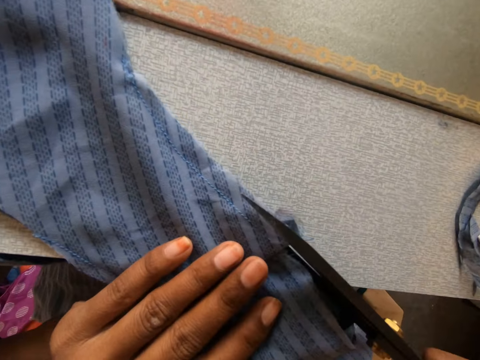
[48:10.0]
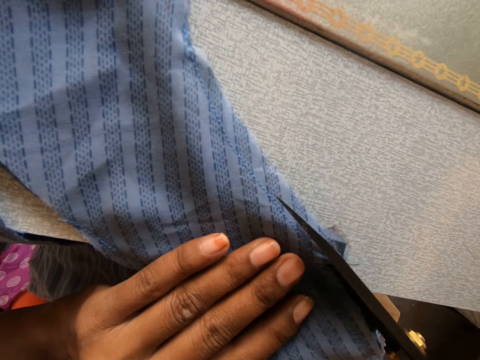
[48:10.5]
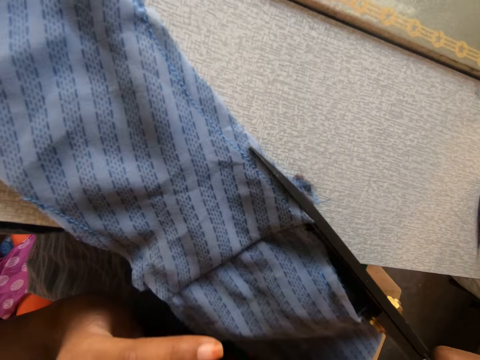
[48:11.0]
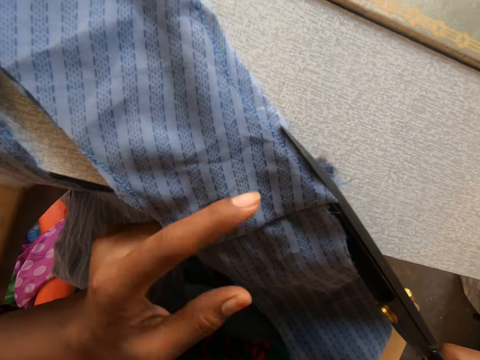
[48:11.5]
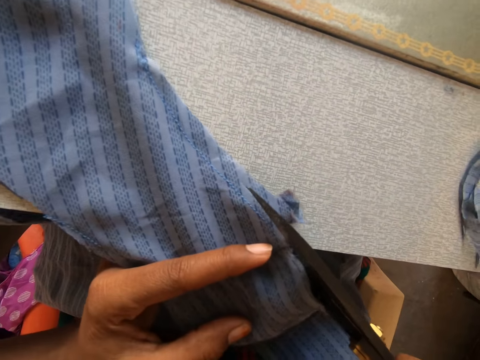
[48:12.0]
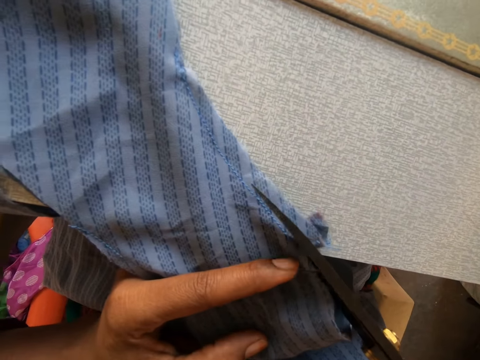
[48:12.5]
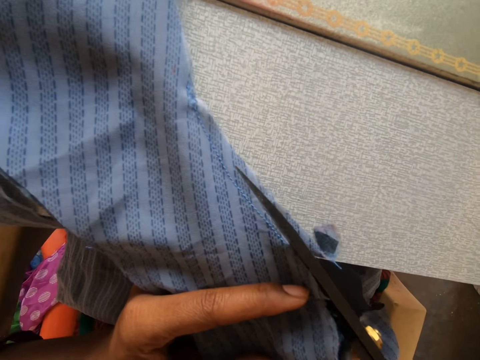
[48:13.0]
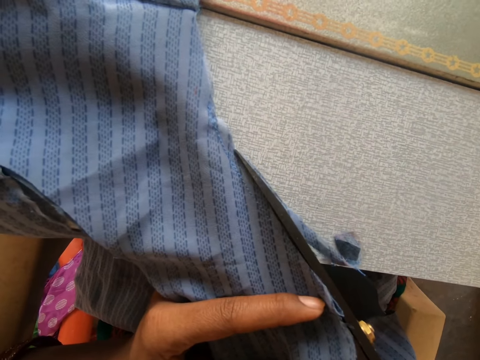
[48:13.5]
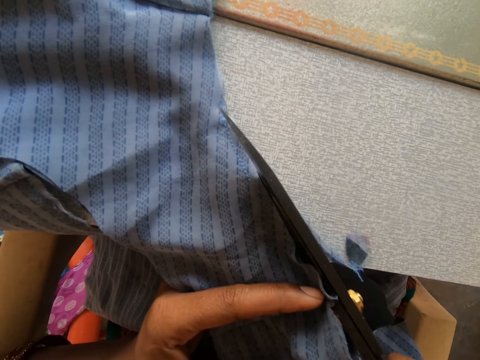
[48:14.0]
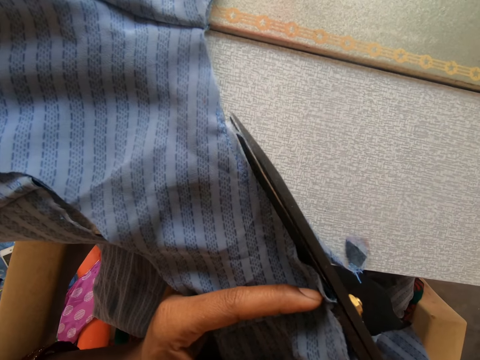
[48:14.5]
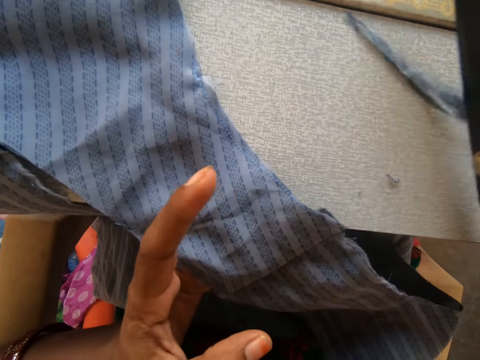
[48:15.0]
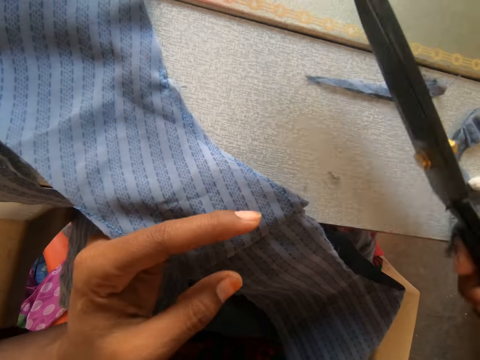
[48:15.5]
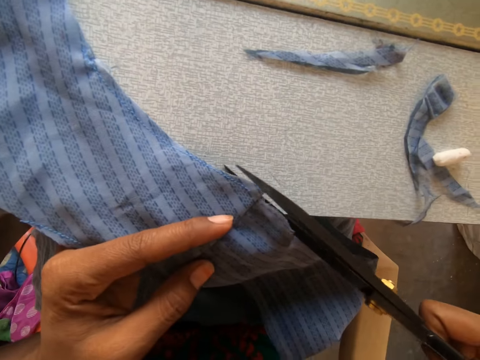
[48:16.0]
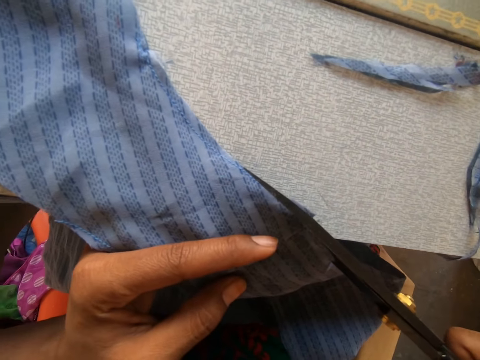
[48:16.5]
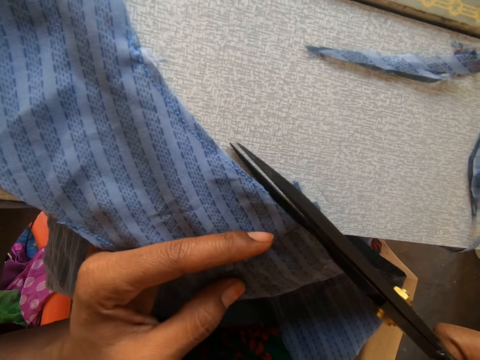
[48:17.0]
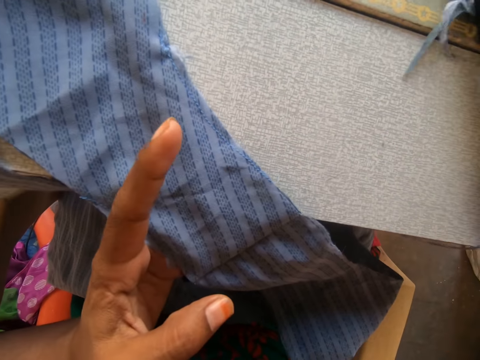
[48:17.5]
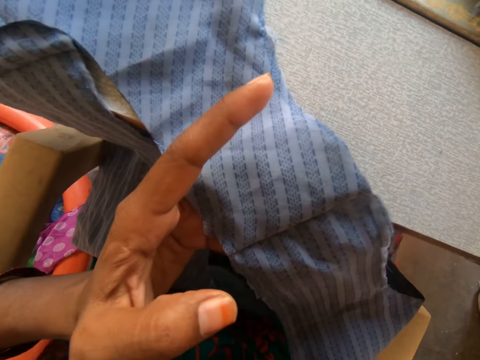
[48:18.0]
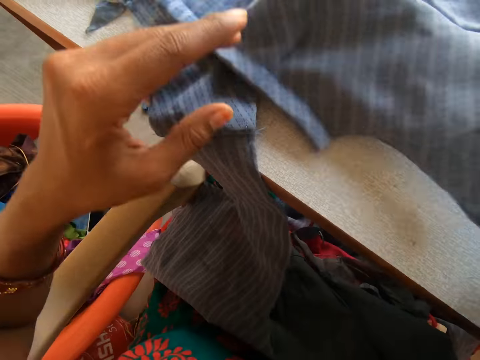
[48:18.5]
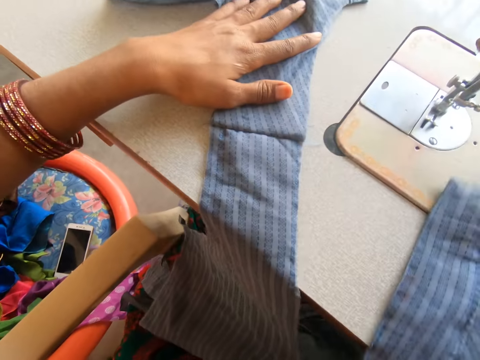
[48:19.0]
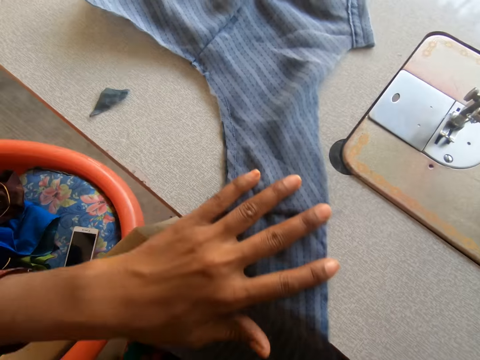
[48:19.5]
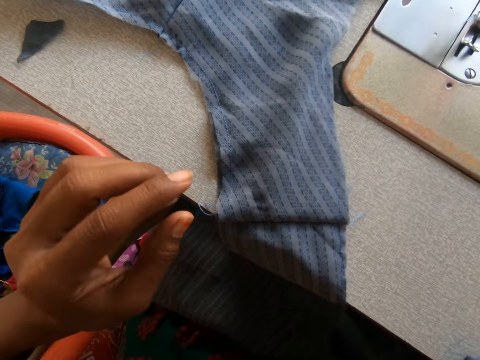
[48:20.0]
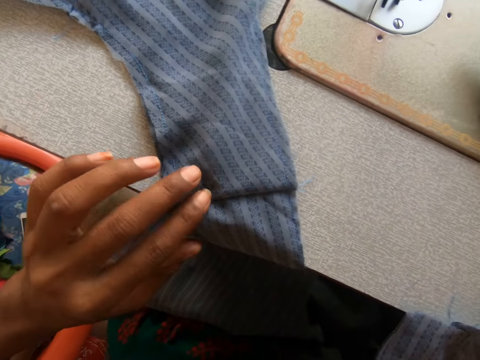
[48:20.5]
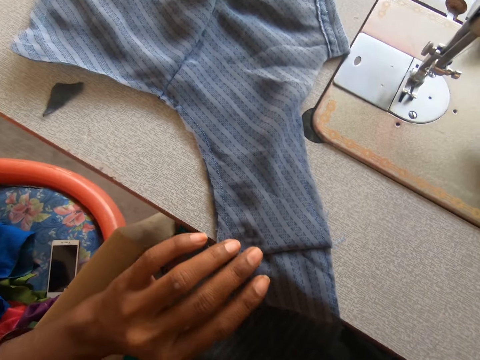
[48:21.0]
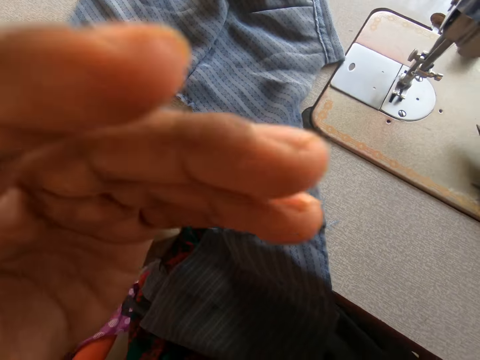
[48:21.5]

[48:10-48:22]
The camera wearer cuts off the excess part of the cloth or garment with the pair of scissors. They slide the garment on a sewing machine.

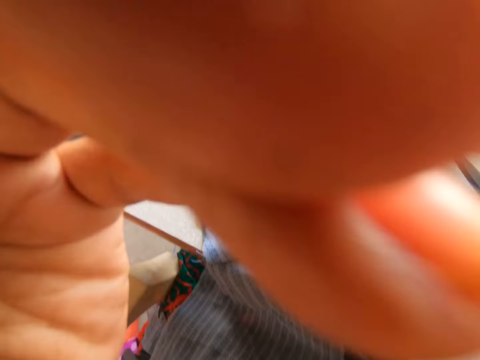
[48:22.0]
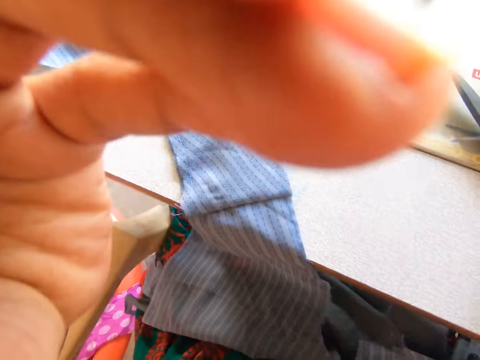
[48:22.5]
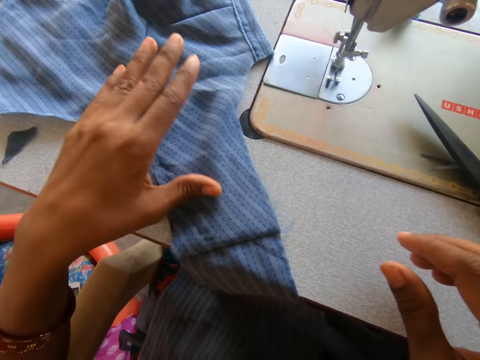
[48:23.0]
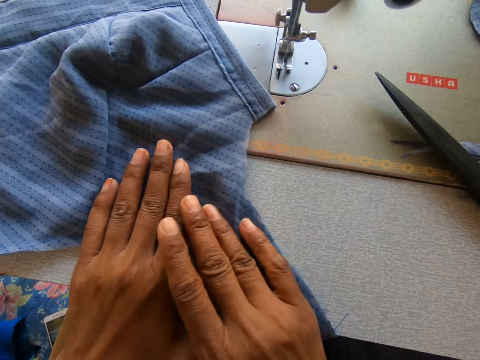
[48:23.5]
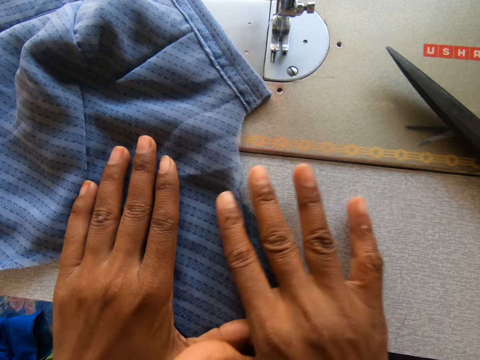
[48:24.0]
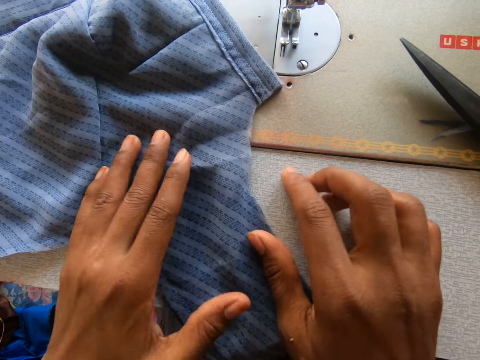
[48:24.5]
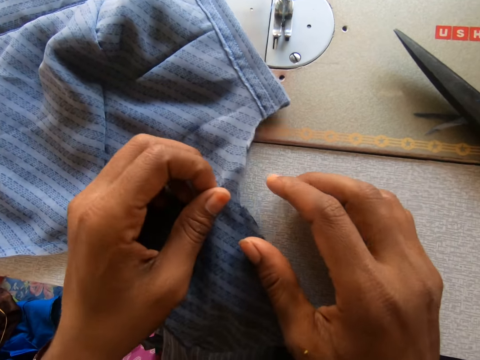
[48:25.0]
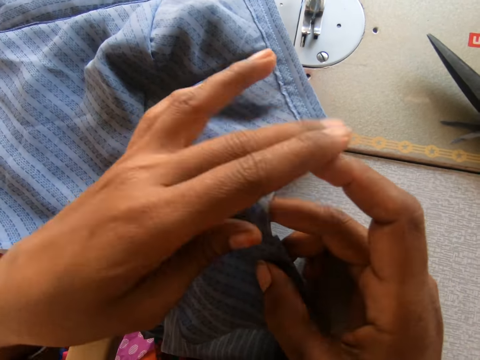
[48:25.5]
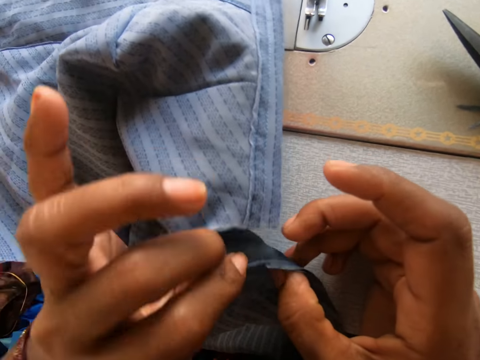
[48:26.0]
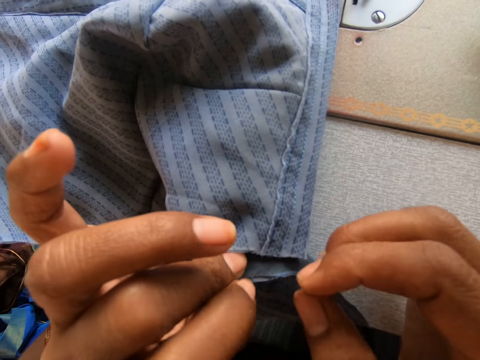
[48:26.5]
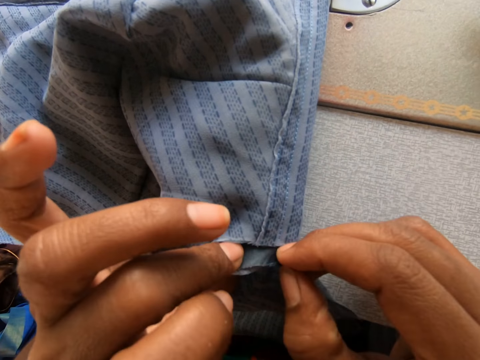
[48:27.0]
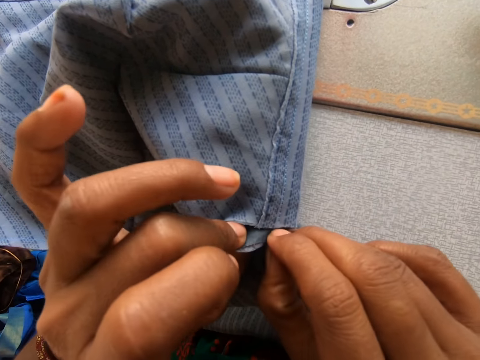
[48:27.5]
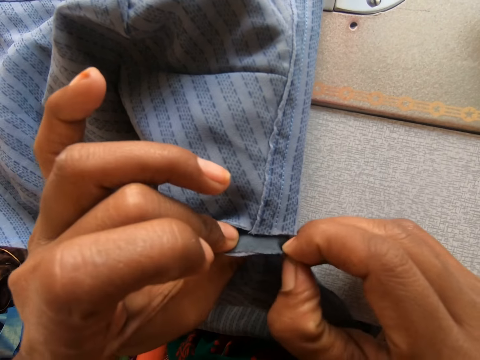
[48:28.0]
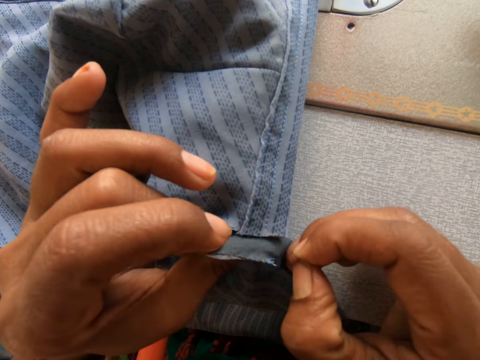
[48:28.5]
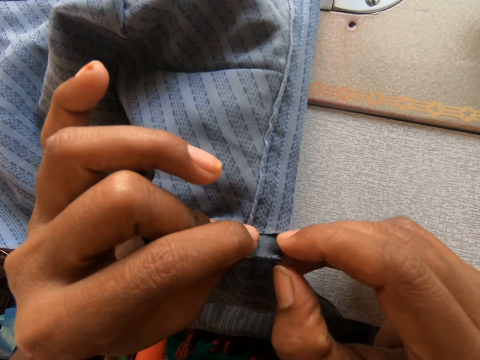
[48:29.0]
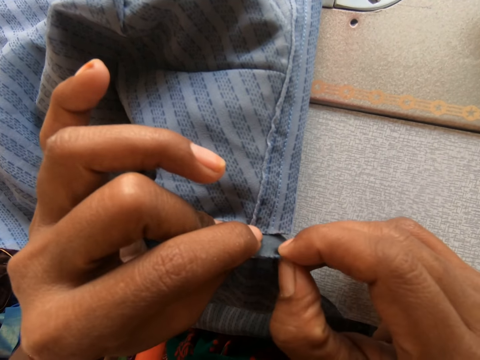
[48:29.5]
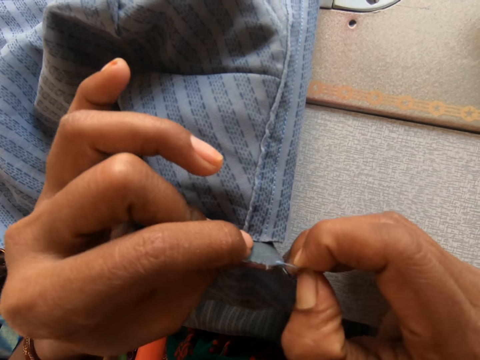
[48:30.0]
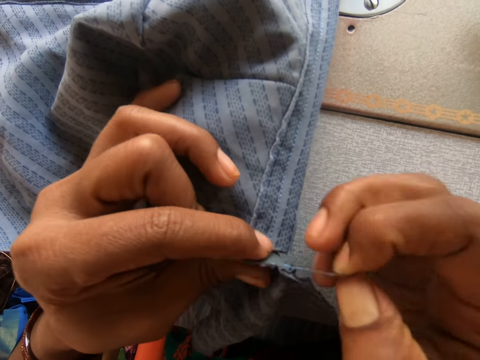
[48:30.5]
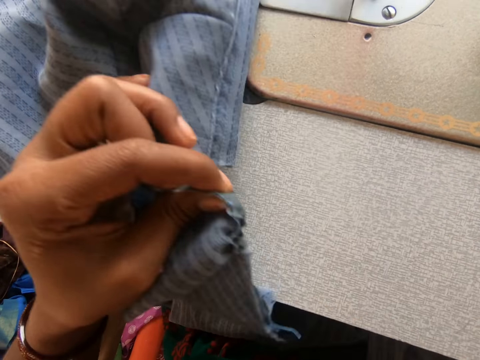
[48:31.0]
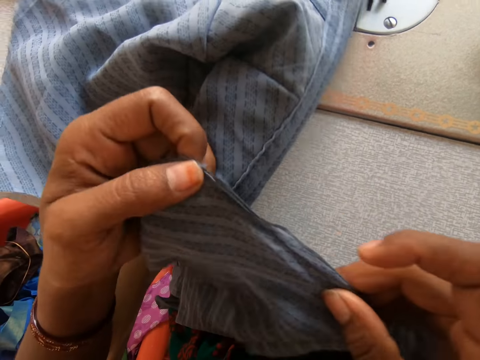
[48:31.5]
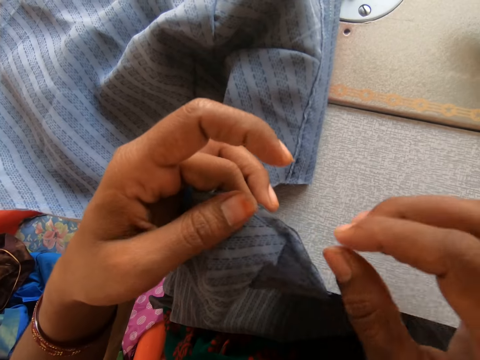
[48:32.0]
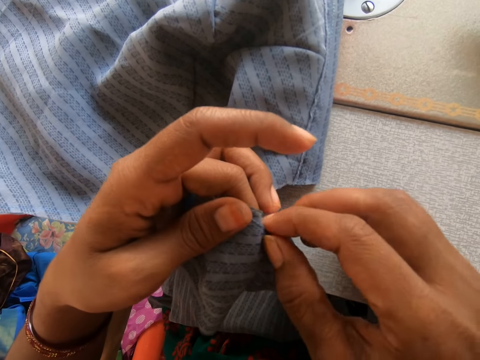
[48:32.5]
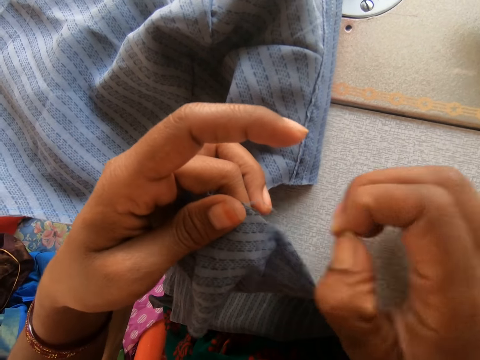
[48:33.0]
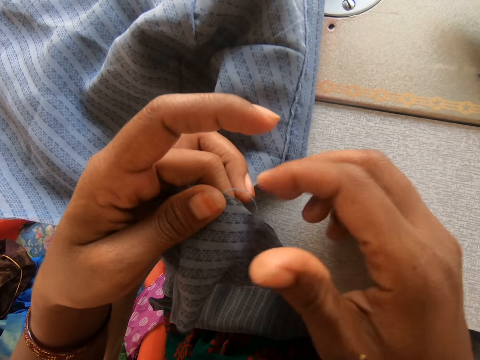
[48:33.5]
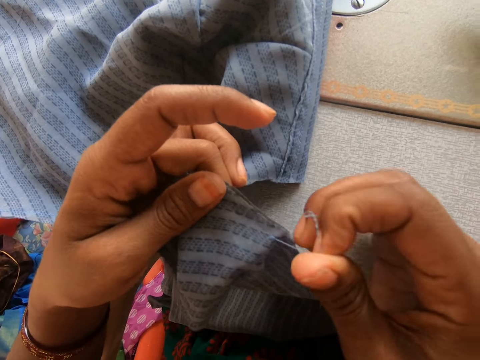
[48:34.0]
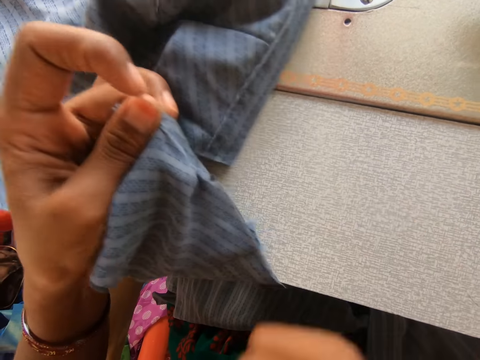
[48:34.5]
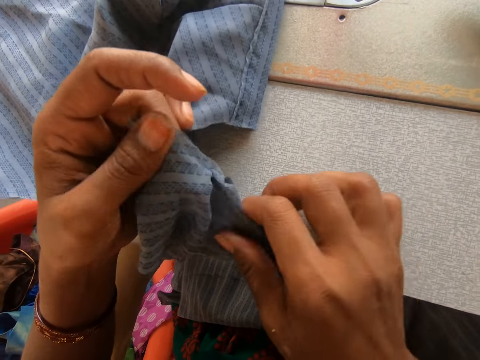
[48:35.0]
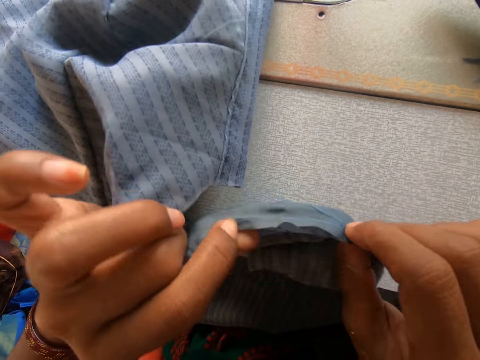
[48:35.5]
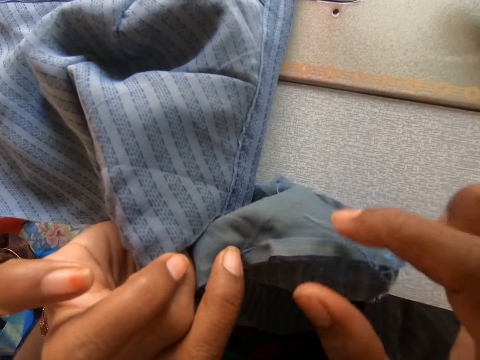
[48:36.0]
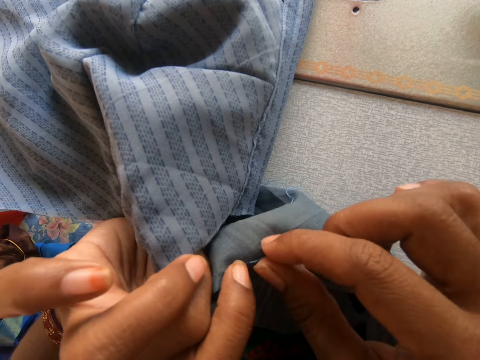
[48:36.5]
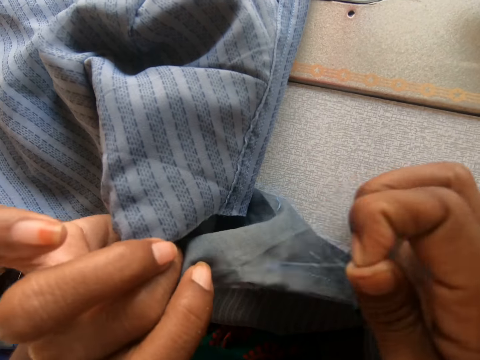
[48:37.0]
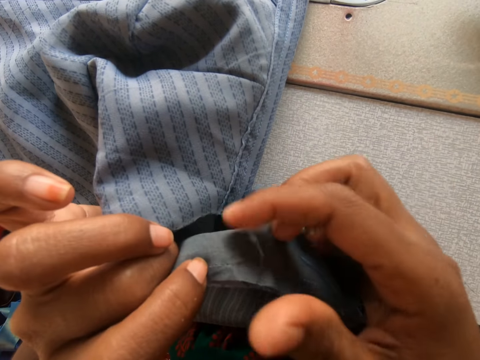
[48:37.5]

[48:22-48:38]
The camera wearer touches a garment. She adjusts the cloth with her hands. She slides the garment on a sewing machine. She folds the garment. She looses off the thread from the cloth with her right hand.
